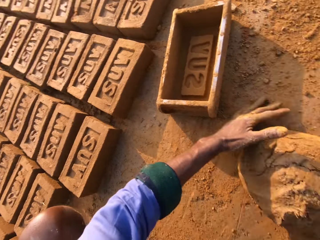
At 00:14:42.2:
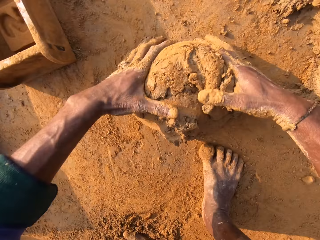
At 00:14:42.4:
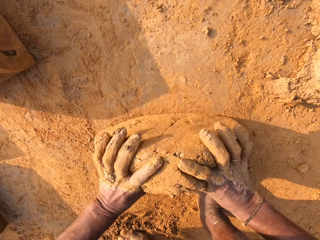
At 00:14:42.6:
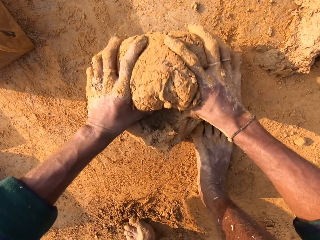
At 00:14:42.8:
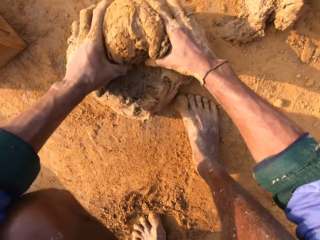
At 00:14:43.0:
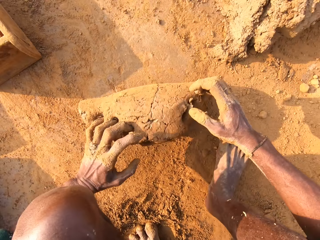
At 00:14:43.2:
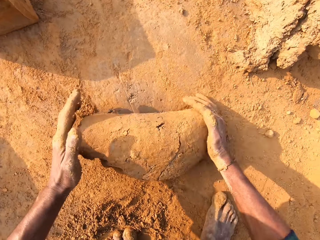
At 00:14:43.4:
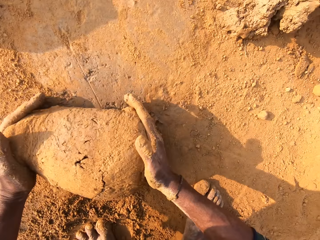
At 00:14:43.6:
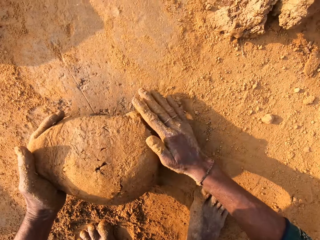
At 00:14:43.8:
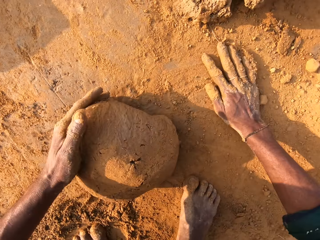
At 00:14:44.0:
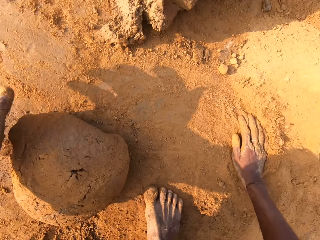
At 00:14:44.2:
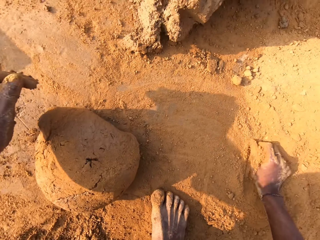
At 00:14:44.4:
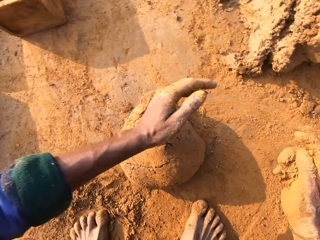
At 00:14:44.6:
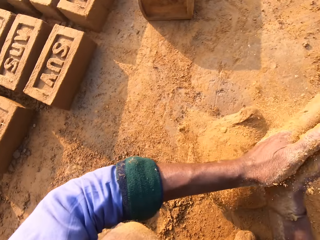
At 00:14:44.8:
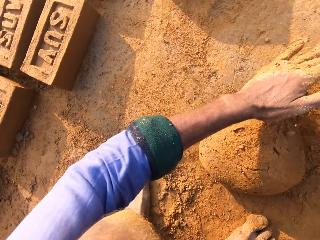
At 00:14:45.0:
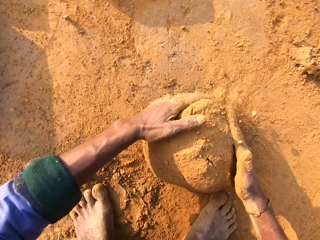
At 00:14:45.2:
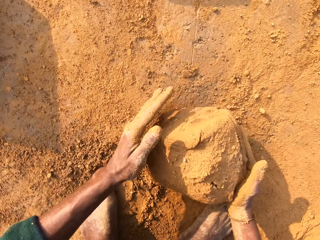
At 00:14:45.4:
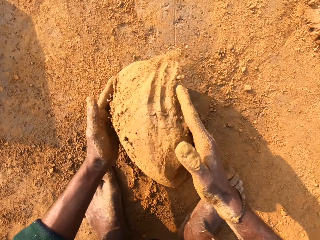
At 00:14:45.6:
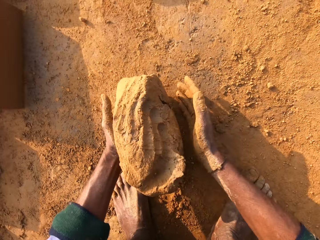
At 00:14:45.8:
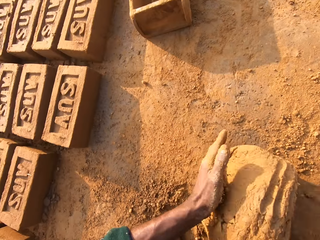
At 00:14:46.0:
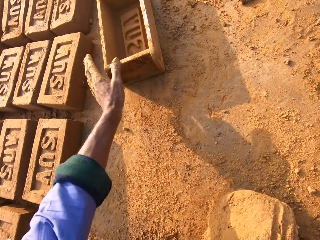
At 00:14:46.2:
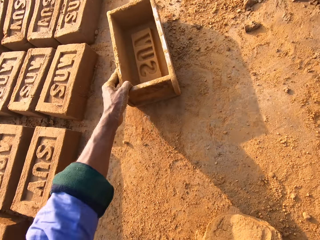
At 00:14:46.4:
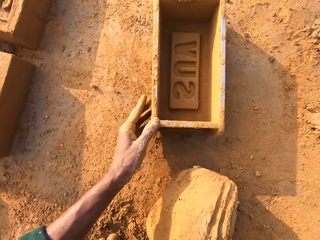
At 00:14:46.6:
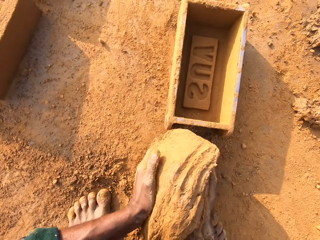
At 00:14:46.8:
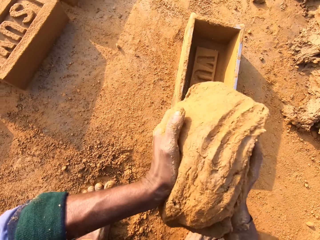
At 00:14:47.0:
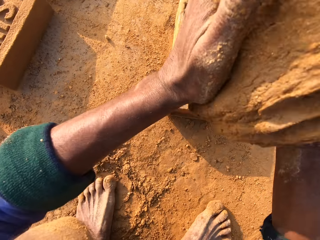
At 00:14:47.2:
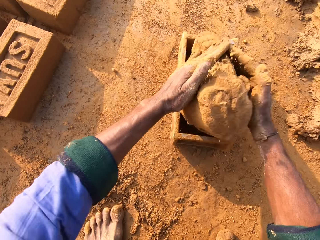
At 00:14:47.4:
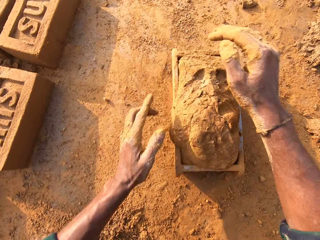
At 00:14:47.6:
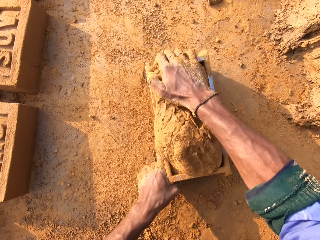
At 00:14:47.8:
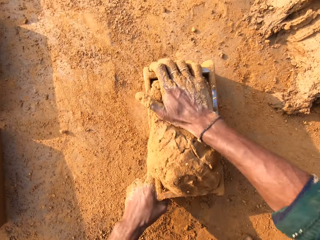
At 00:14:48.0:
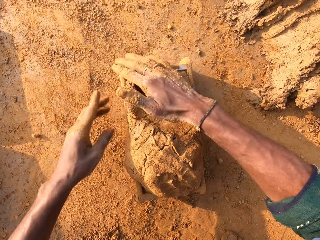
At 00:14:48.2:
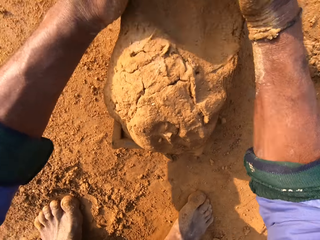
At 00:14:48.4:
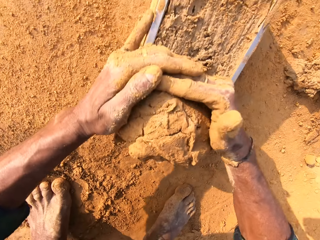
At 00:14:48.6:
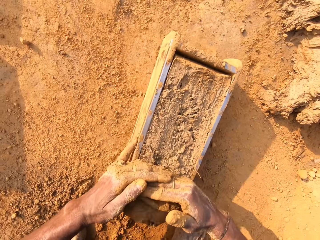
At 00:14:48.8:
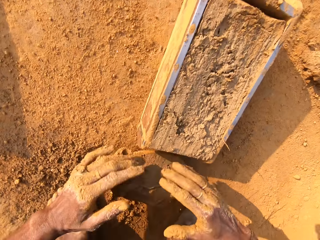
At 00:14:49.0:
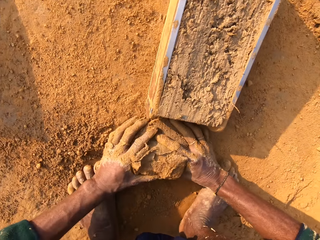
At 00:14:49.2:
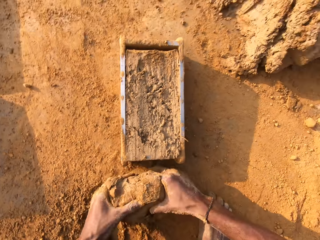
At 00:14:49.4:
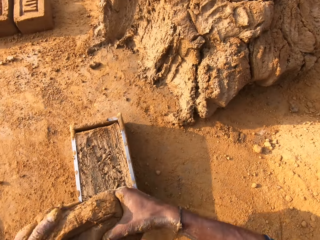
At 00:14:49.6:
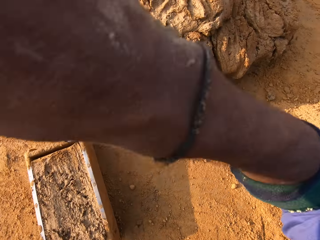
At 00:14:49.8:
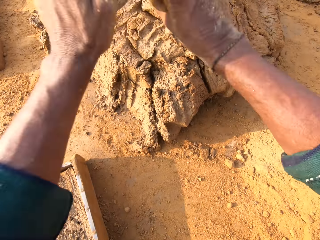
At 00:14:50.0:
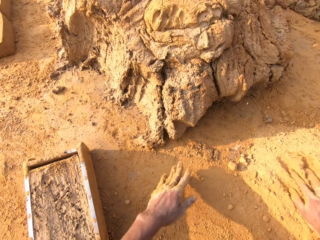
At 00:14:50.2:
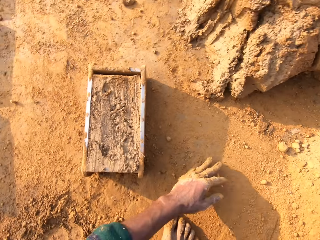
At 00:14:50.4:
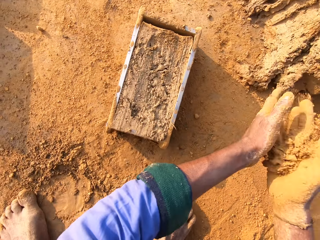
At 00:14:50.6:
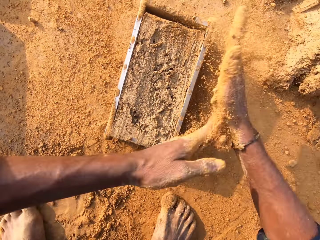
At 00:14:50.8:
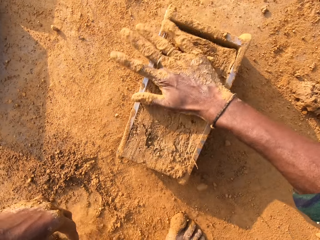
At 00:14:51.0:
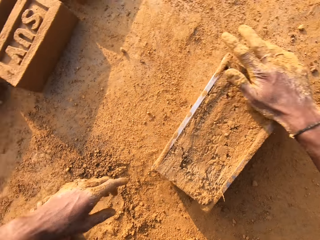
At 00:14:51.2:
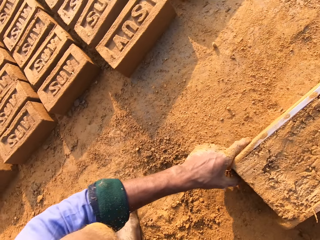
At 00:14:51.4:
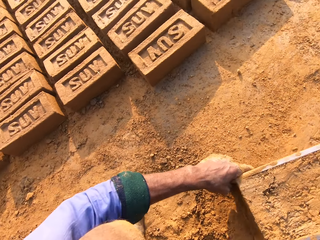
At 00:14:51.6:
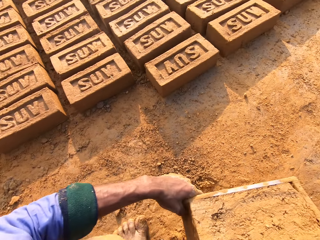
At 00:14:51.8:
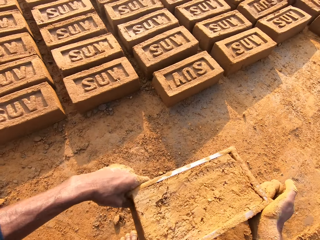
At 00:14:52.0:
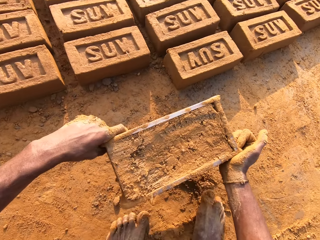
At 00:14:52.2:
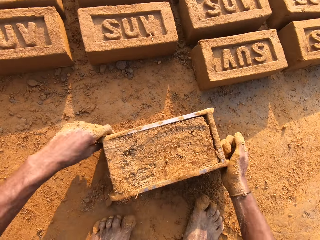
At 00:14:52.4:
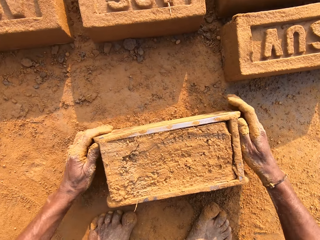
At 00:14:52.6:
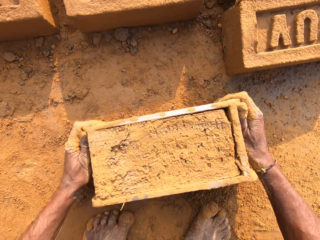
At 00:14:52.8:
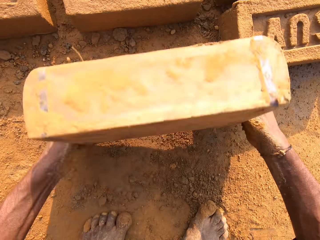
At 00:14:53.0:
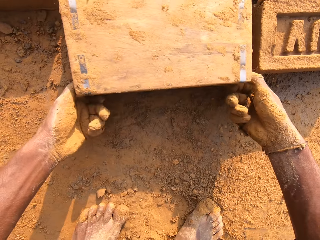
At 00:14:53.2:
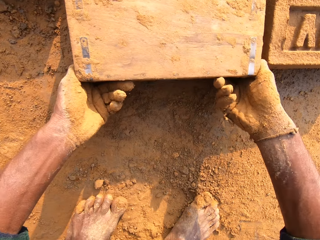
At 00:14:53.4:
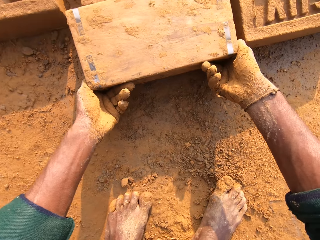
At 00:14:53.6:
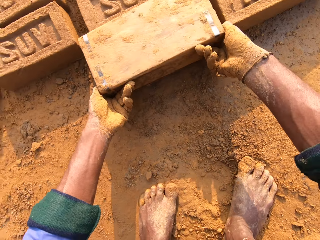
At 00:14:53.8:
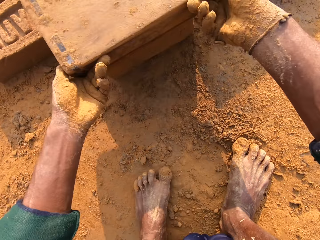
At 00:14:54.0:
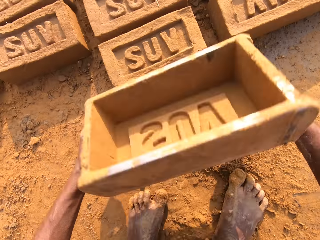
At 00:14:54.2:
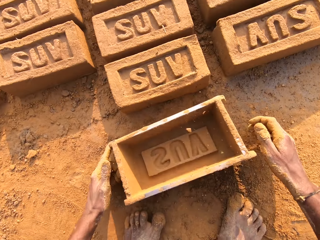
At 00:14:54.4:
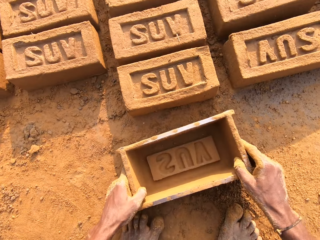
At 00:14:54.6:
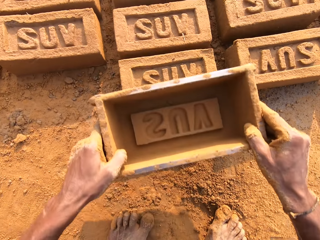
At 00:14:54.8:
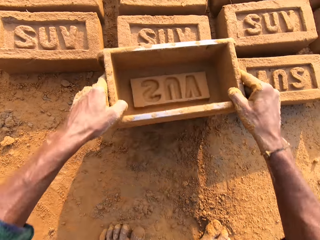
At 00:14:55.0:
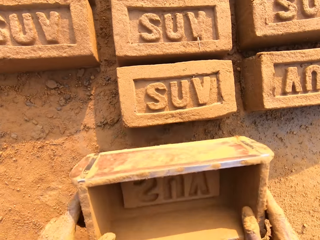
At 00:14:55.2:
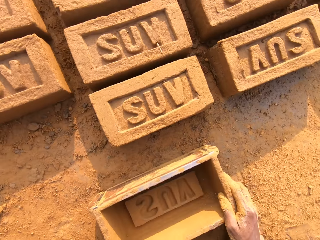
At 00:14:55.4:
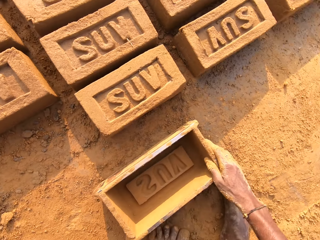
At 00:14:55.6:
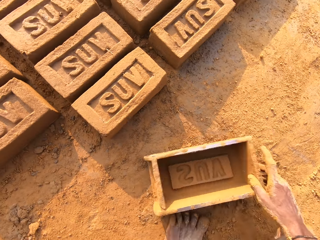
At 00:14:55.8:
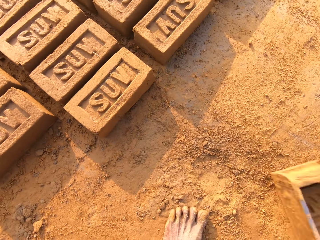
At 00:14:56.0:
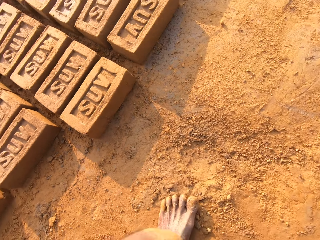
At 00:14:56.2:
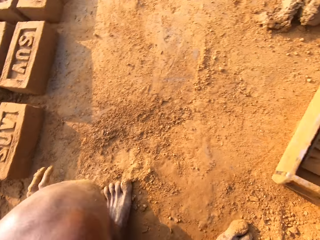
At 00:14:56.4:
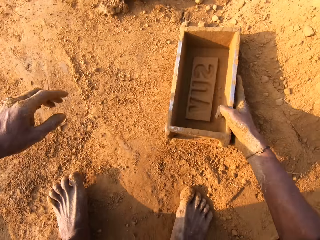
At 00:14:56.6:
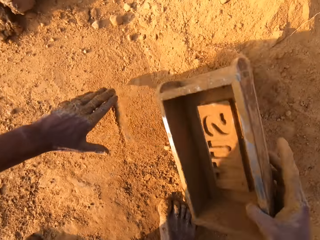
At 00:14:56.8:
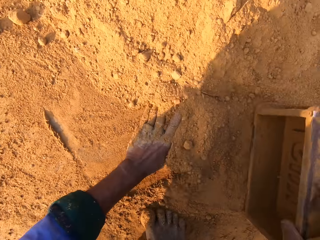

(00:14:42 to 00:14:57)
The camera wearer sprinkles soil on the clay. They pick up the plate. They move the clay molding box closer. They put the mud in the plate. They throw clay in the clay molding box. They level the mud in the plate. They remove clay from the clay molding box. They throw the excess mud to the heap. They throw small clay on the big clay. They scoop soil and pour the soil on the mud. They pick up the plate. They flip the clay molding box on the ground. They stump the mud with the plate.

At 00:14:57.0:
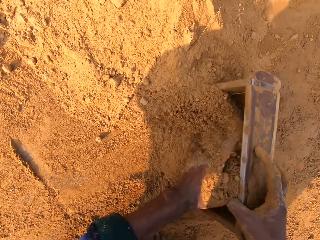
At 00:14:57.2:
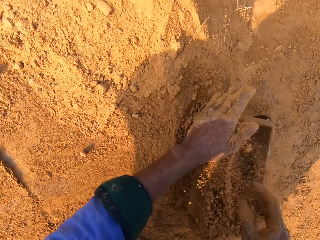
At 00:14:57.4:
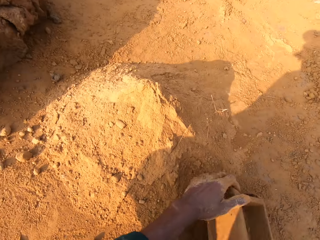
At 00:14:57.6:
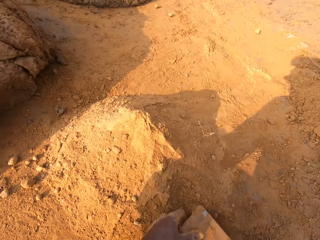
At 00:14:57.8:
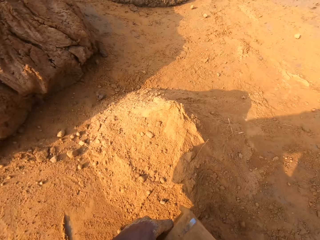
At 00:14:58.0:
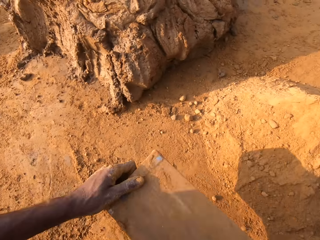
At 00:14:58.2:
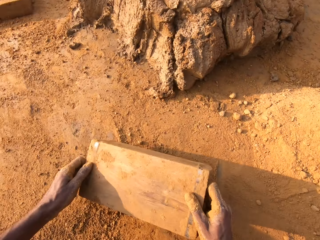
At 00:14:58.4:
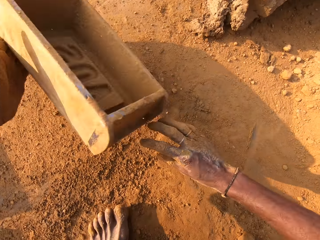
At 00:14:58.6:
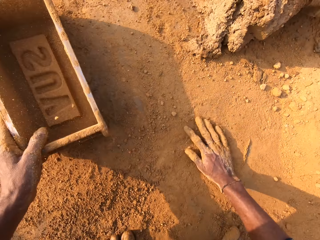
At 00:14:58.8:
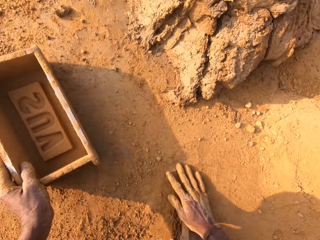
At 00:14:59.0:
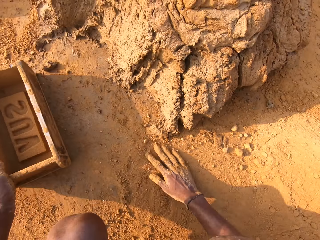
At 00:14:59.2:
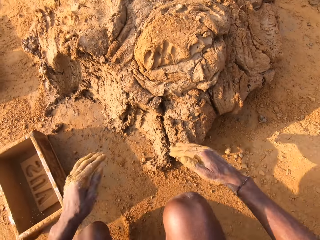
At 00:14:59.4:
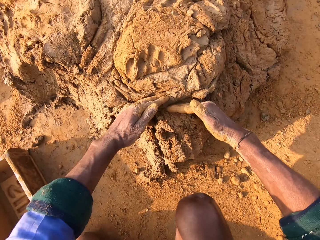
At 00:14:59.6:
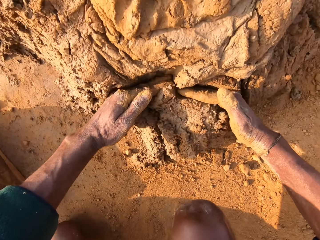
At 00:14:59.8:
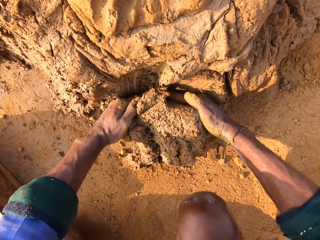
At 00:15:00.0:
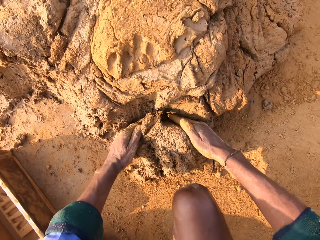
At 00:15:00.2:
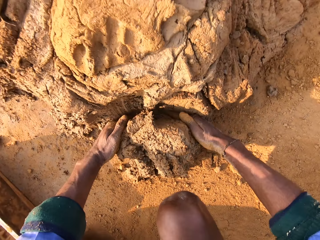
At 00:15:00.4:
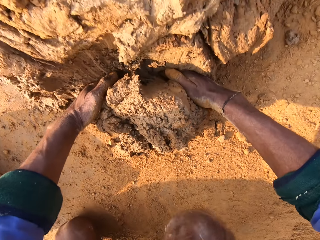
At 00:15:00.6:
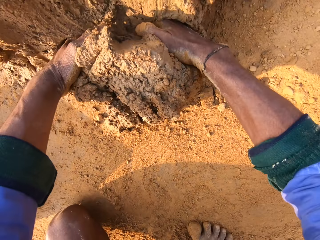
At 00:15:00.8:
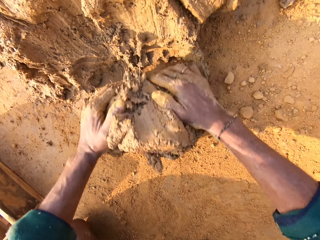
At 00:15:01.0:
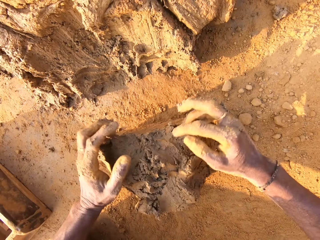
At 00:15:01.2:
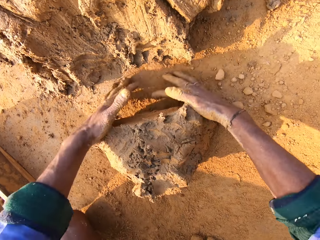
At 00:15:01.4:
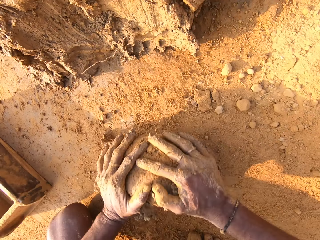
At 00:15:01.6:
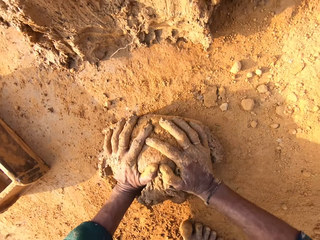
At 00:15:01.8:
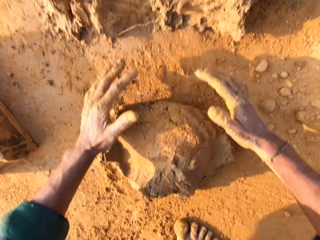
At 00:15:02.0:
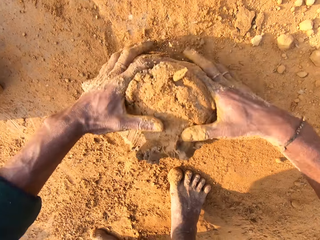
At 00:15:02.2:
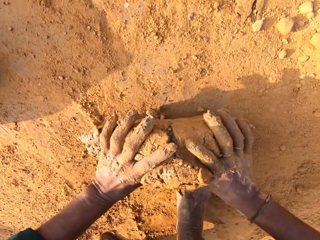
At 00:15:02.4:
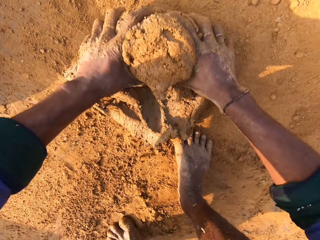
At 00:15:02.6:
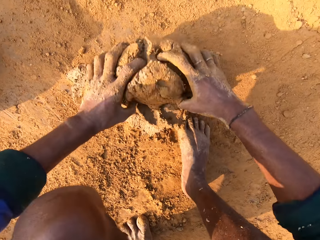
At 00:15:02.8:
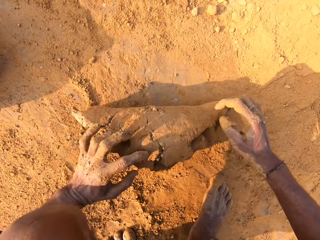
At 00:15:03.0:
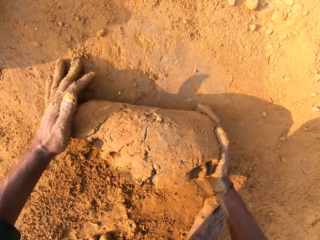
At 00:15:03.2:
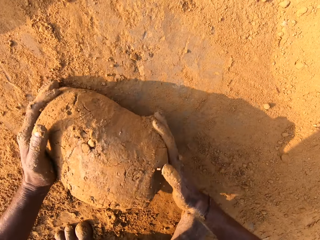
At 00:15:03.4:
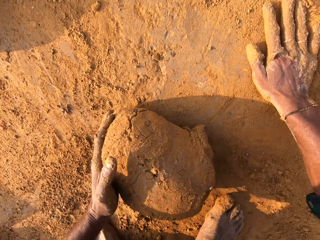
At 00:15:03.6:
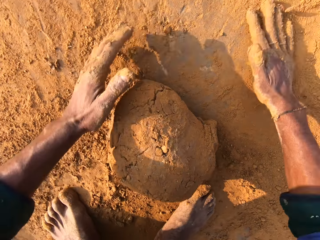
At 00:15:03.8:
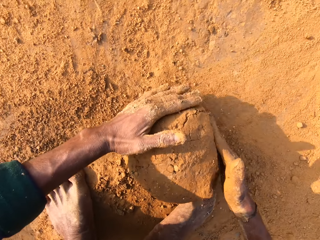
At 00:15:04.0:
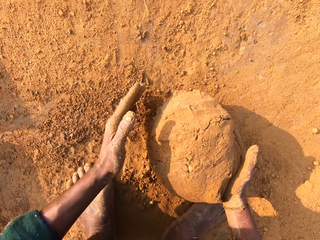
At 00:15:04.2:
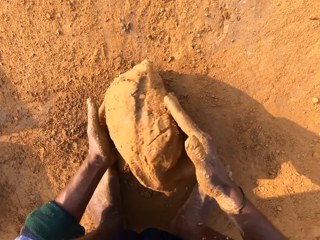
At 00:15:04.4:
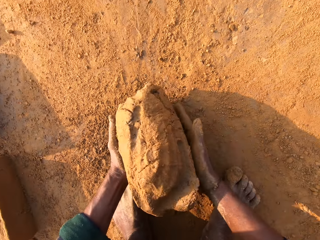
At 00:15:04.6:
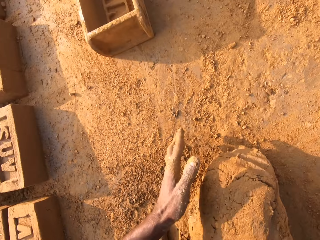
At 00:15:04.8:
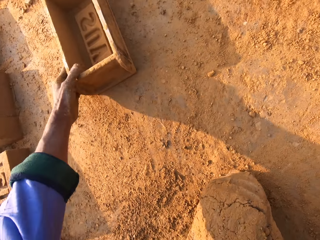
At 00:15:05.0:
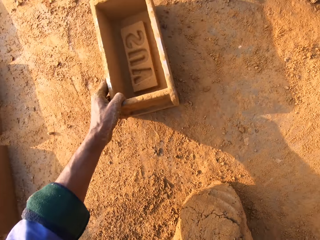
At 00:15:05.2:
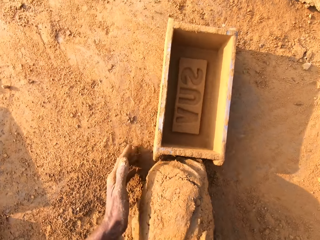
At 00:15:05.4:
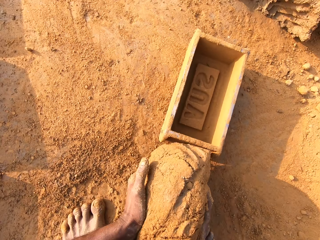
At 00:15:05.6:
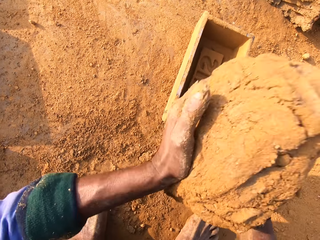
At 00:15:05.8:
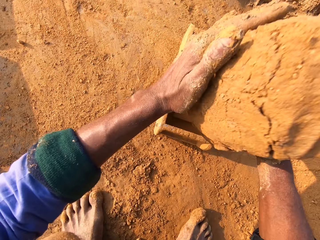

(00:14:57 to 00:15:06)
The camera wearer puts soil in the plate. They scoop soil in the clay molding box. They pour the soil. They scoop mud from the heap with hands. They knead the mud. They mold clay with hands. They pick up the plate. They move the clay molding box closer.
